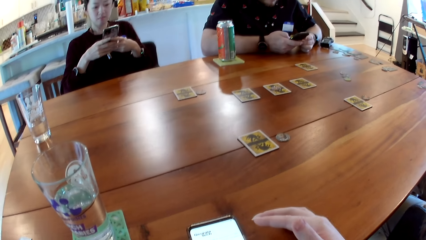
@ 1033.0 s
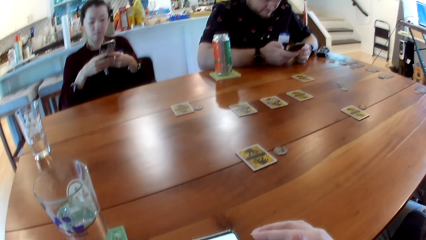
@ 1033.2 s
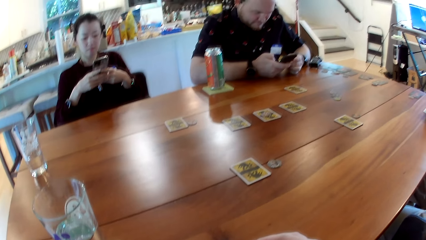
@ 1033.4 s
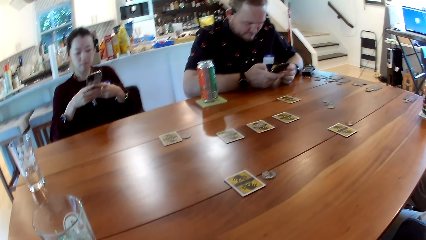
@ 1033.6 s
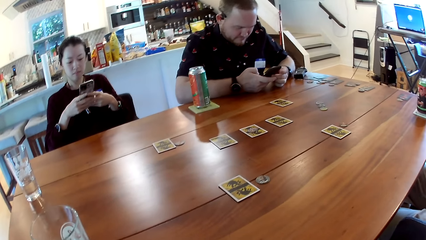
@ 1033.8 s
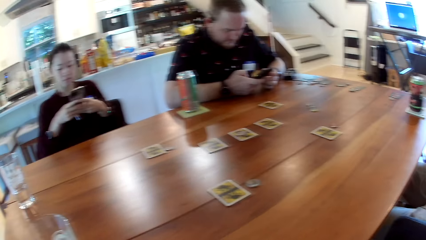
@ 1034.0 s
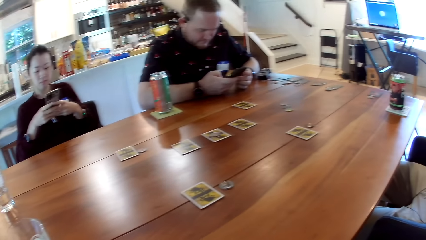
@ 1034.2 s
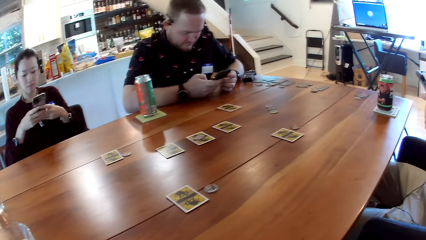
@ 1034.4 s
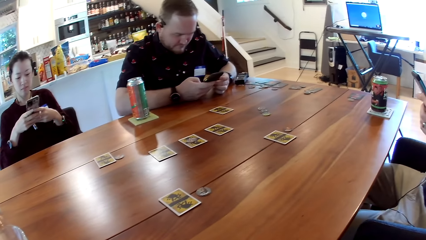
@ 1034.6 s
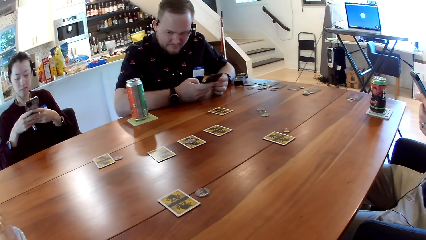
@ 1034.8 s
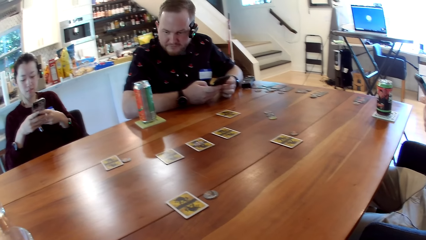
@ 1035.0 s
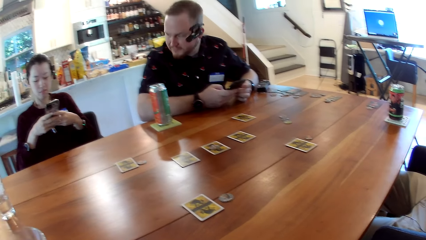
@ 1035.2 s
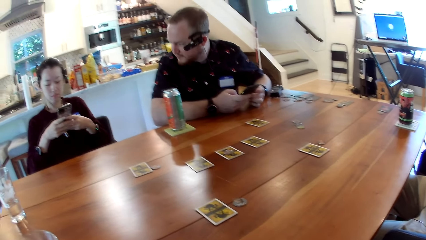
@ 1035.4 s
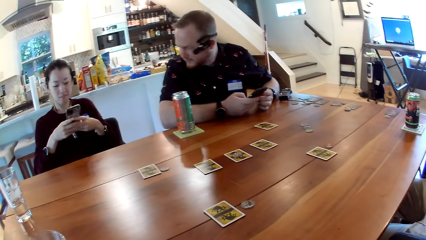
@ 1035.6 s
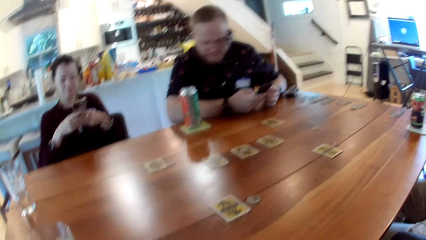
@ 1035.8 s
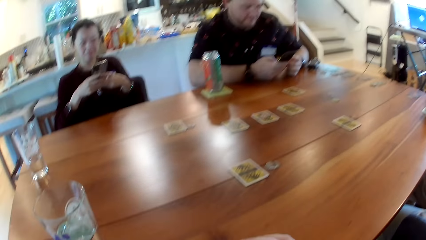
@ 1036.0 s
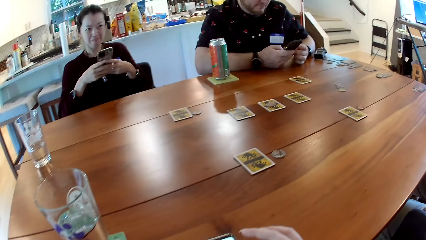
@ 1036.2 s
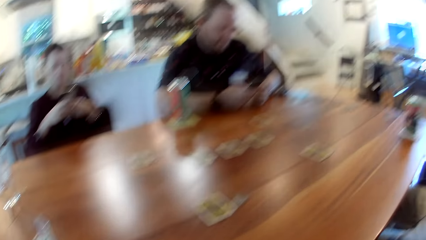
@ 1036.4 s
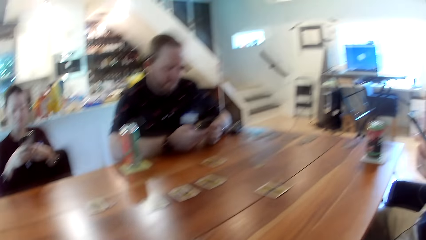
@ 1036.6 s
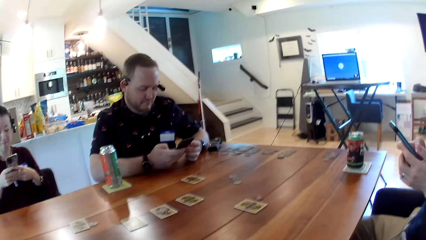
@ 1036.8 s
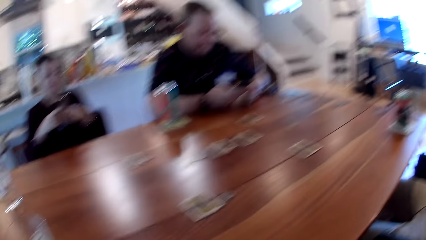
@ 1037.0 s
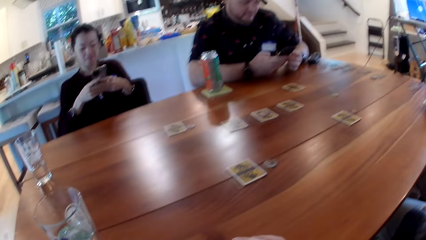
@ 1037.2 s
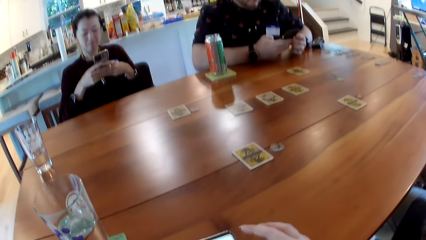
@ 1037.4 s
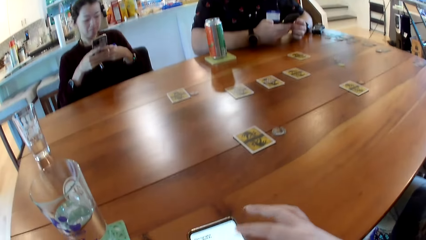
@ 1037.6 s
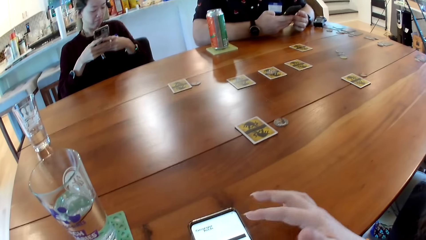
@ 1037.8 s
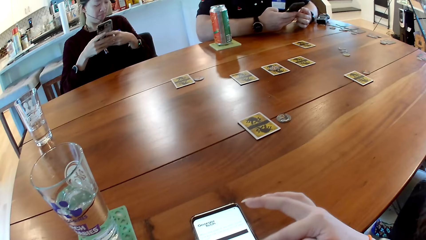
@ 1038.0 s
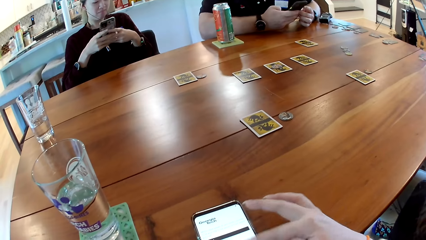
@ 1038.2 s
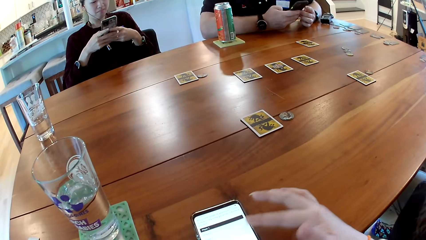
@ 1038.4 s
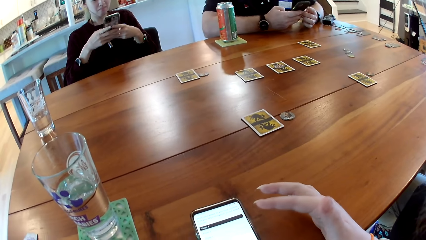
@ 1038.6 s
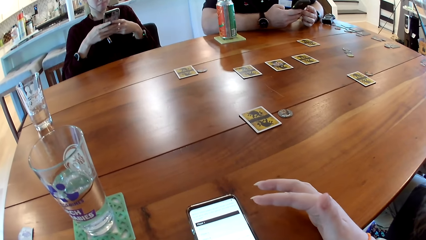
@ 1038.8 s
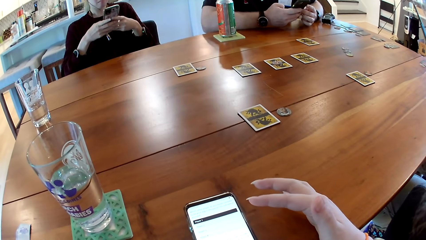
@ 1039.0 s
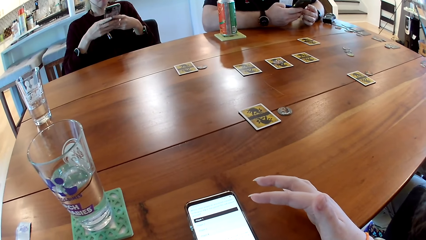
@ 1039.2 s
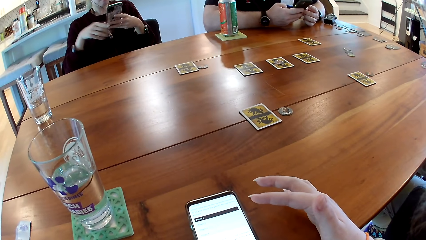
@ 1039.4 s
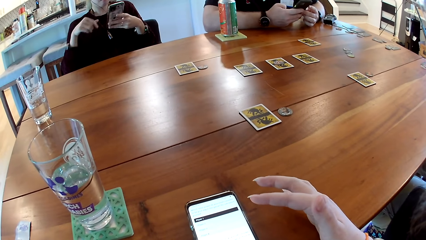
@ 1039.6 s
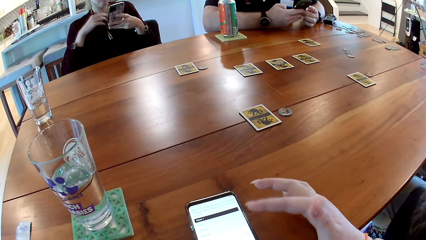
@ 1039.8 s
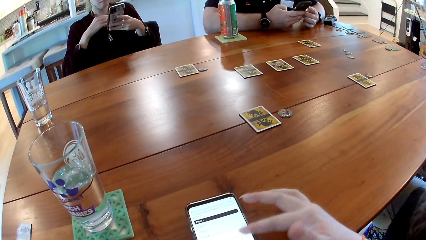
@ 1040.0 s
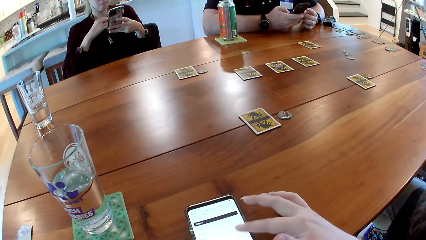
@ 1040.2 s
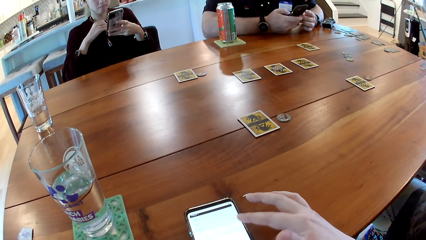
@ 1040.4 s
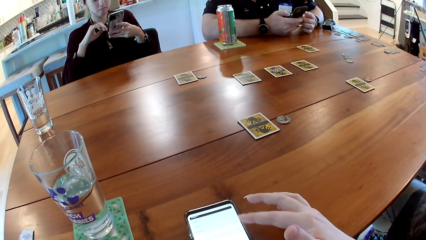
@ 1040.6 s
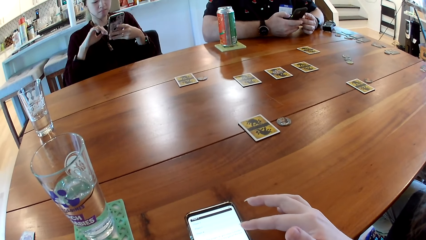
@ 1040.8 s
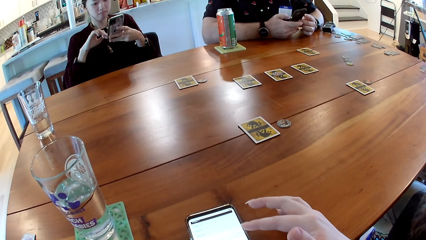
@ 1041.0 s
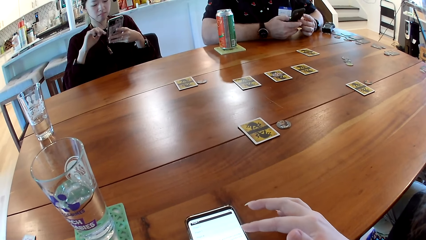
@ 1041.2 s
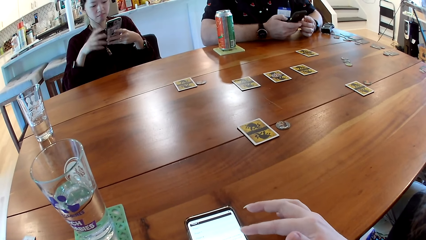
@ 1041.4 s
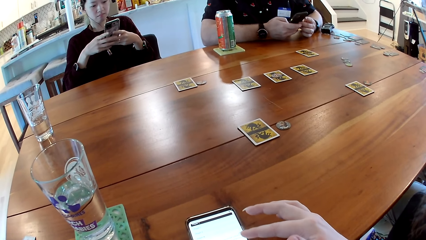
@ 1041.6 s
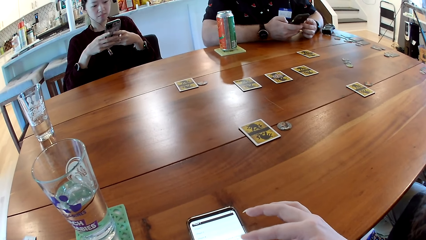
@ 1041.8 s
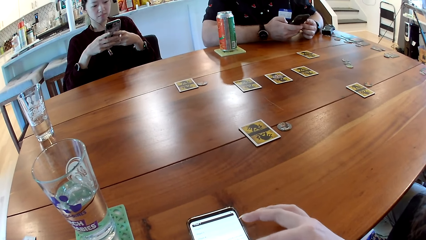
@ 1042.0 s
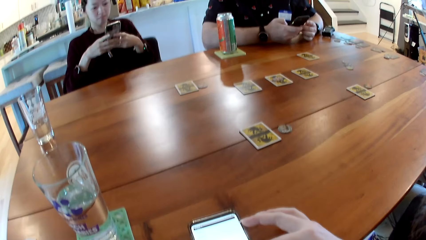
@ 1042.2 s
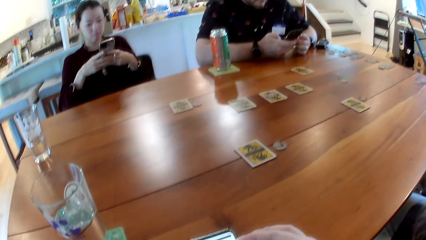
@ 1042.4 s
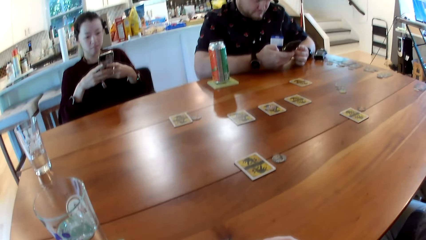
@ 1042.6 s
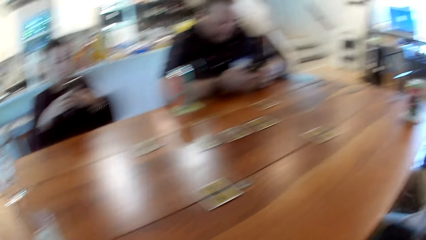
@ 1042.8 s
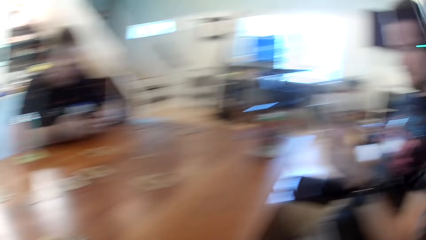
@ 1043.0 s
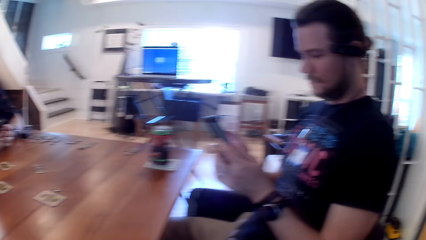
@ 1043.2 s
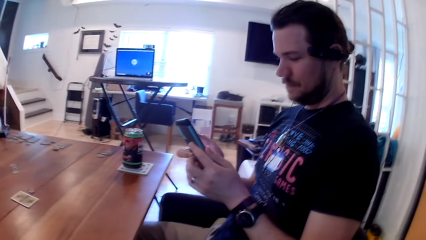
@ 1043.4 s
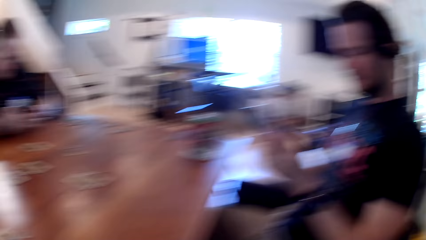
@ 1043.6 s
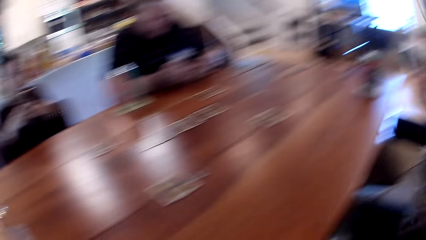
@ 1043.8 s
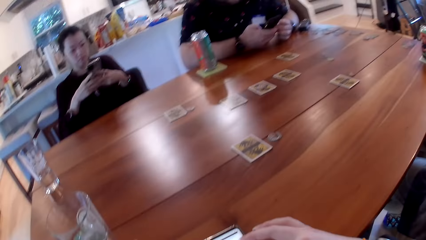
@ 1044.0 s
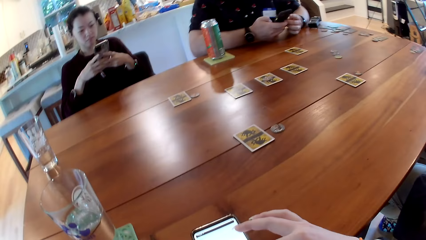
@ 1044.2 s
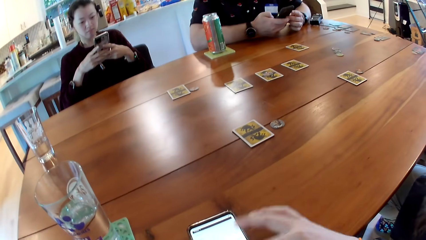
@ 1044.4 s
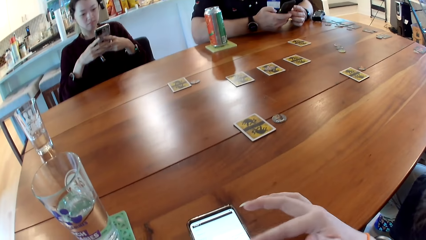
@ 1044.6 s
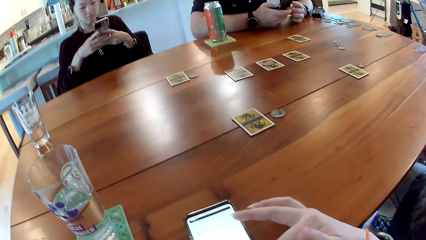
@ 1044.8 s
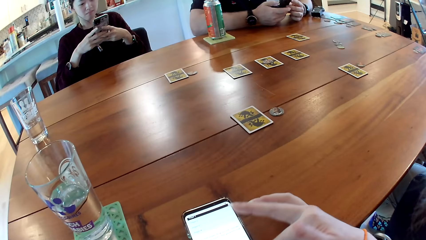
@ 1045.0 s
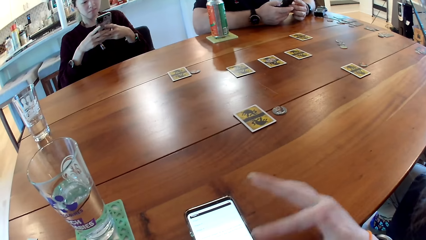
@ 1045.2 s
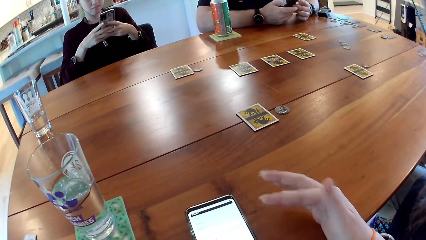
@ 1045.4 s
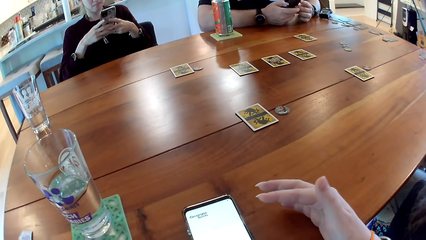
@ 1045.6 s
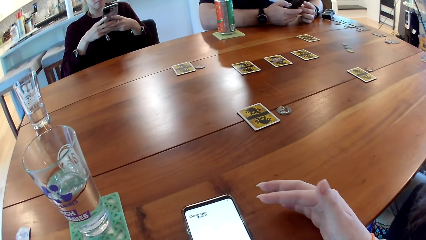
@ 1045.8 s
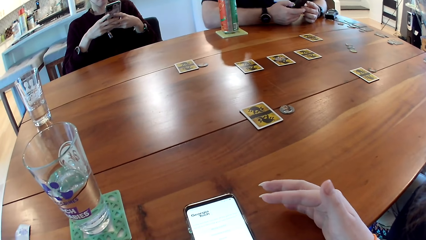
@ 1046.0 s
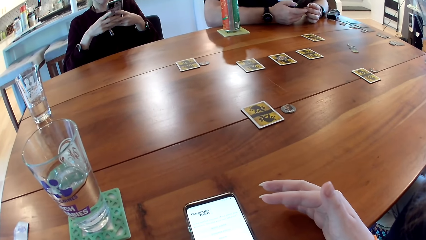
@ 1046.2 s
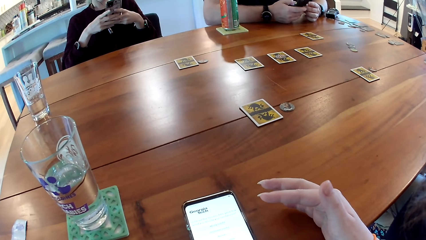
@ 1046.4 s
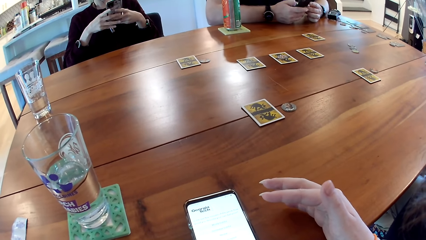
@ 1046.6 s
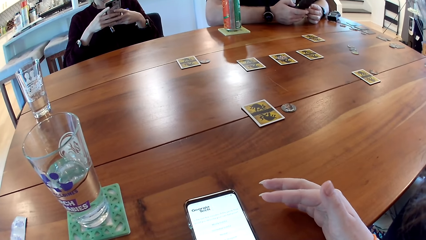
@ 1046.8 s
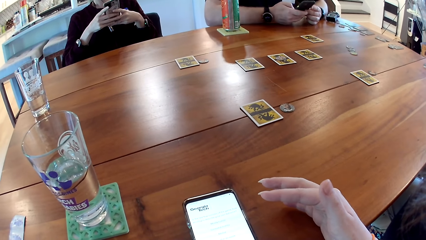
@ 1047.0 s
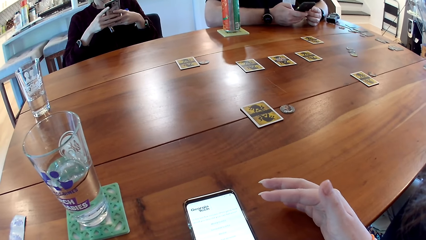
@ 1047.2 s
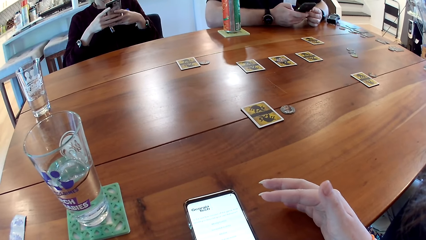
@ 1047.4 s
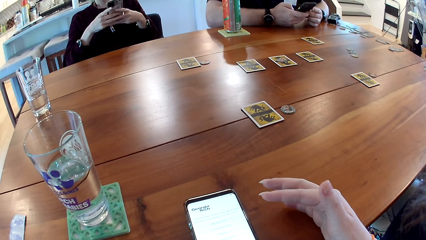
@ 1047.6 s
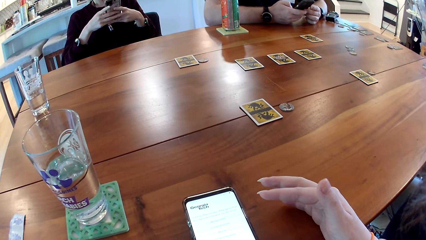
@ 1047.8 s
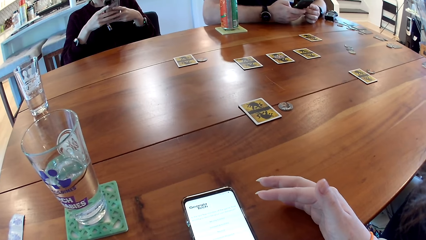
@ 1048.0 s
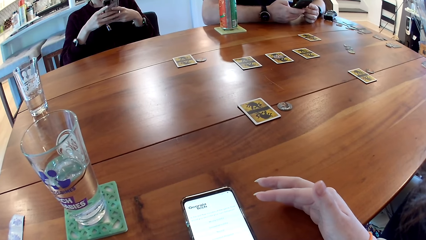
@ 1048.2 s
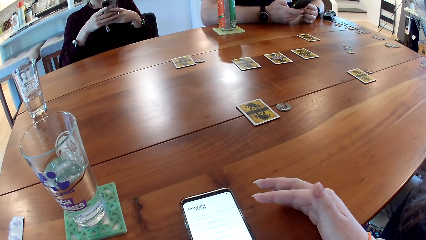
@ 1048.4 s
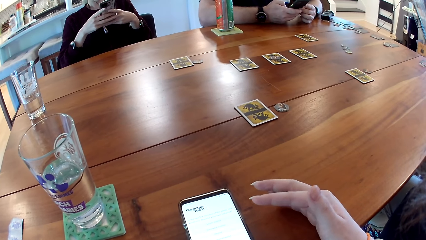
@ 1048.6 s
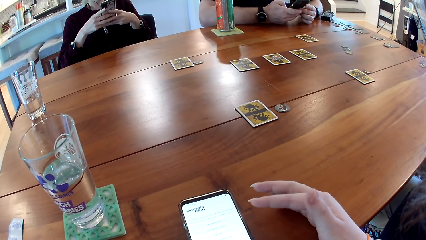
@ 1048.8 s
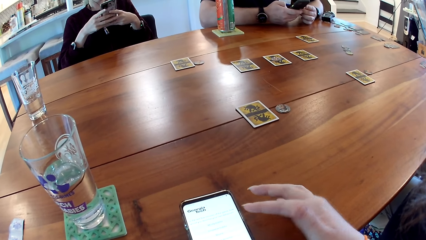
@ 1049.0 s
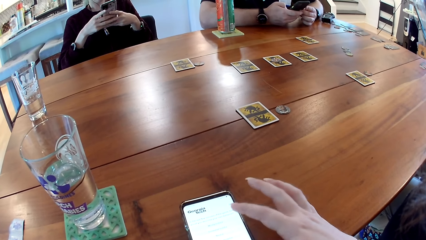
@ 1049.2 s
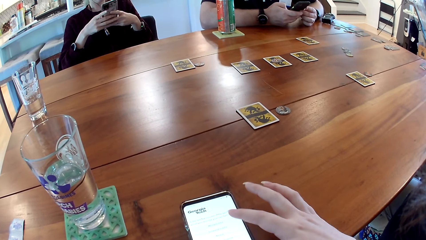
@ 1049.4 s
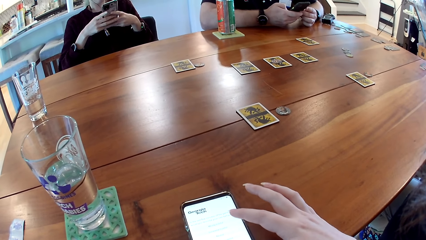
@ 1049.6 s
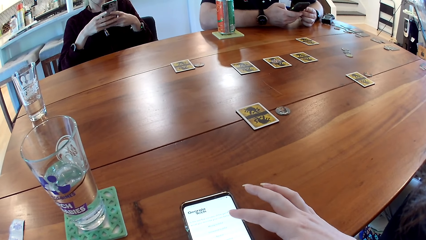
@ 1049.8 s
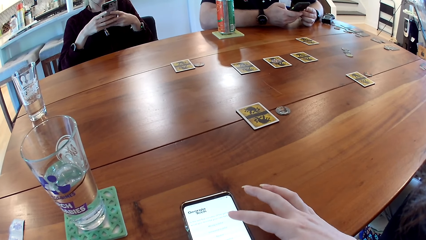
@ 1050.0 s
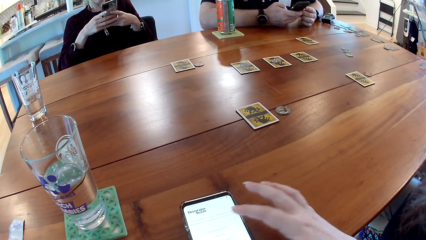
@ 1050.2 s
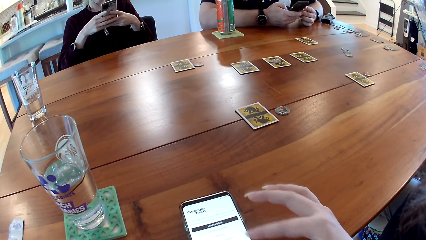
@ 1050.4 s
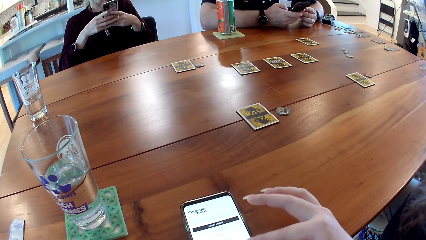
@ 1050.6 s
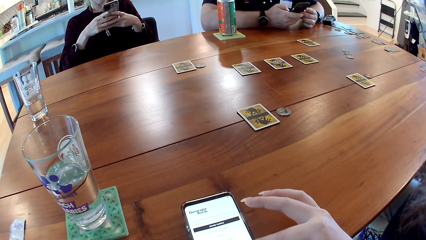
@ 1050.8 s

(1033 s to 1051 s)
A man uses his phone. Another man speaks to a lady and uses his phone. A third man operates his phone with his hands.
